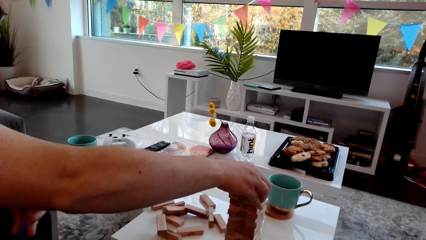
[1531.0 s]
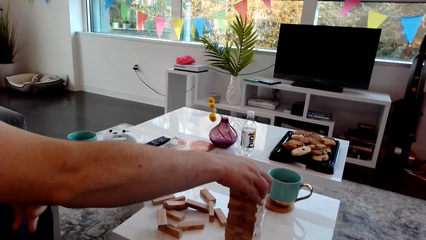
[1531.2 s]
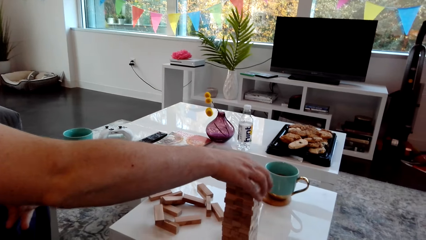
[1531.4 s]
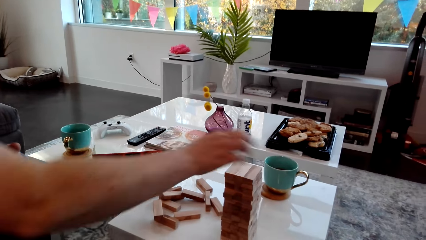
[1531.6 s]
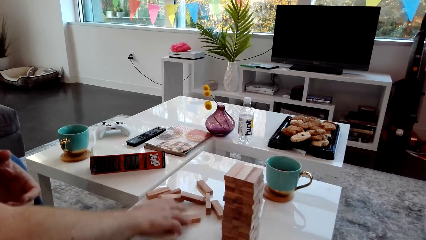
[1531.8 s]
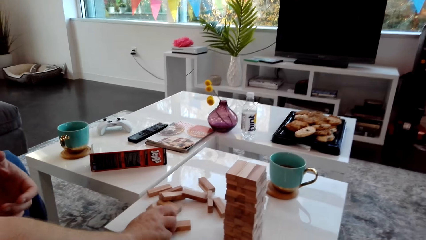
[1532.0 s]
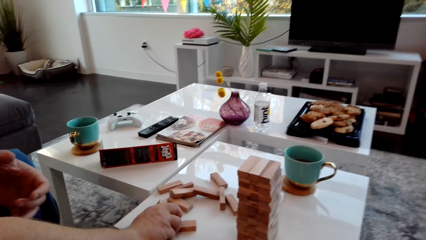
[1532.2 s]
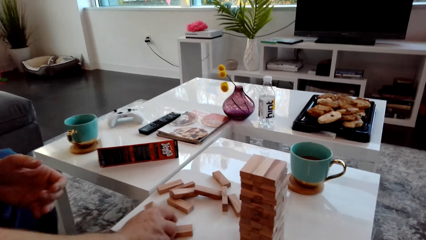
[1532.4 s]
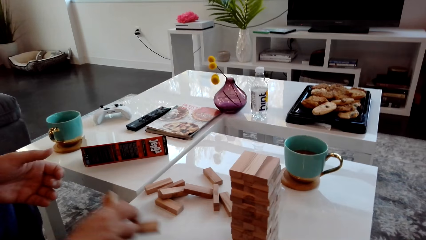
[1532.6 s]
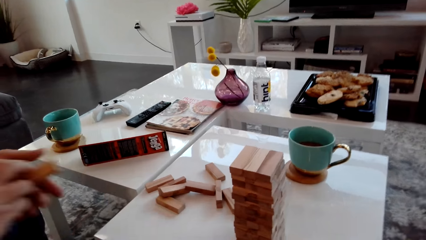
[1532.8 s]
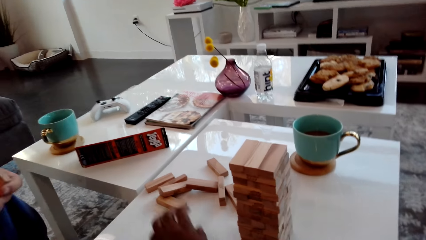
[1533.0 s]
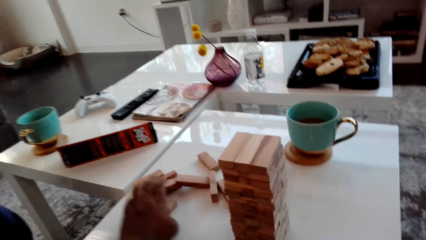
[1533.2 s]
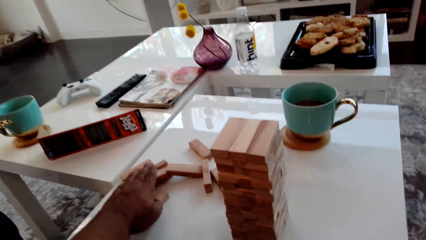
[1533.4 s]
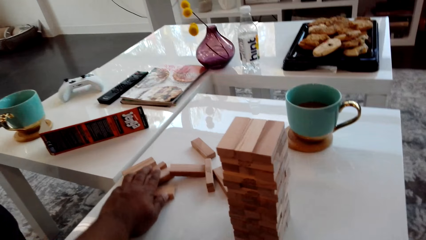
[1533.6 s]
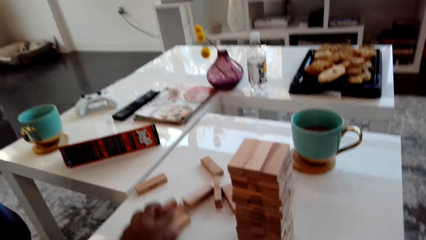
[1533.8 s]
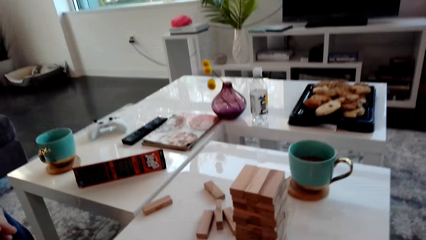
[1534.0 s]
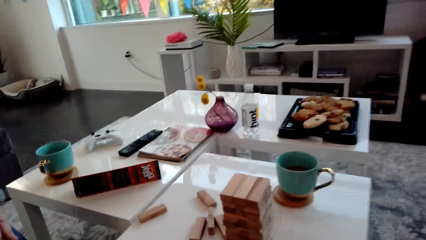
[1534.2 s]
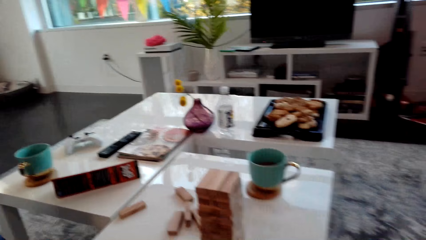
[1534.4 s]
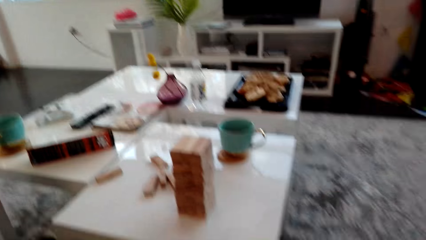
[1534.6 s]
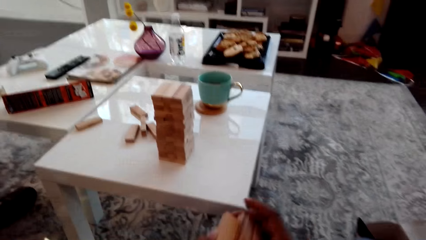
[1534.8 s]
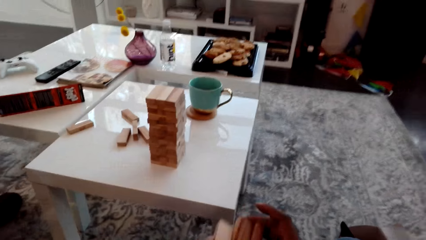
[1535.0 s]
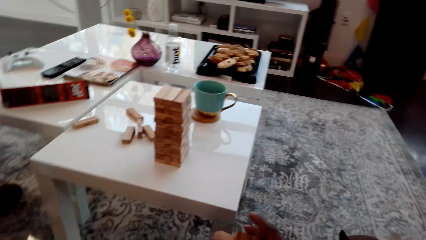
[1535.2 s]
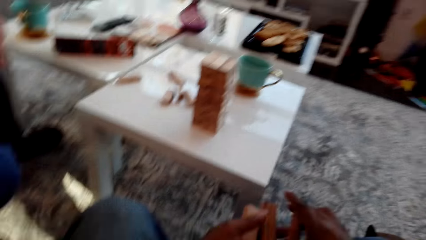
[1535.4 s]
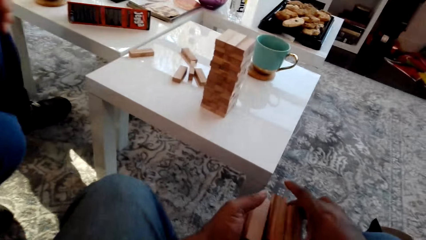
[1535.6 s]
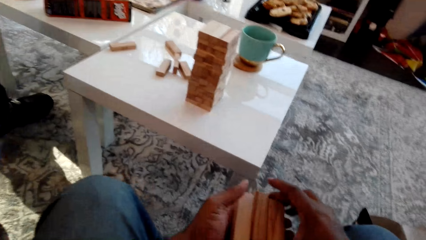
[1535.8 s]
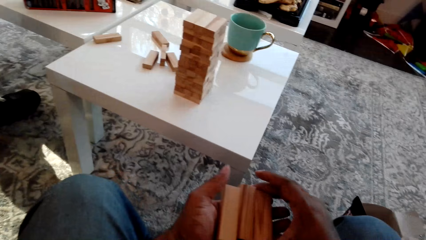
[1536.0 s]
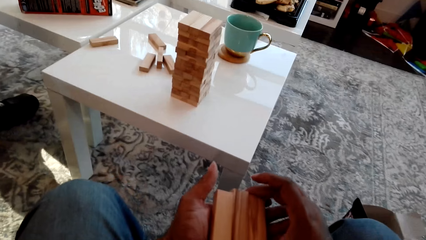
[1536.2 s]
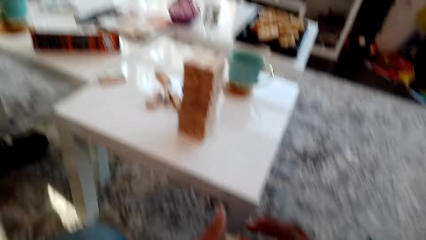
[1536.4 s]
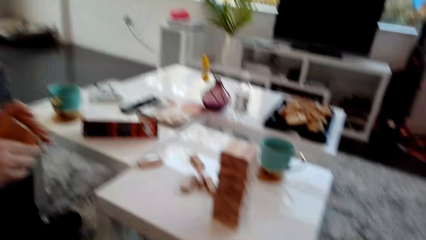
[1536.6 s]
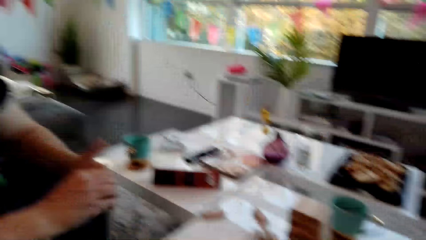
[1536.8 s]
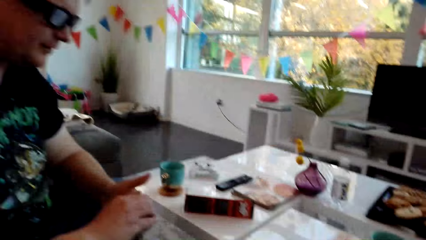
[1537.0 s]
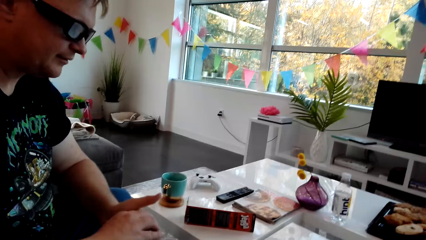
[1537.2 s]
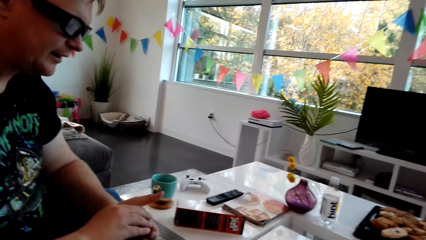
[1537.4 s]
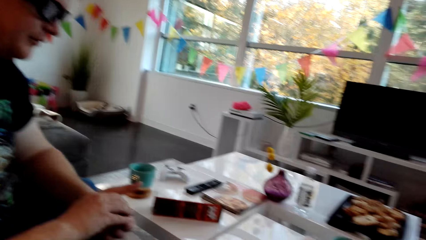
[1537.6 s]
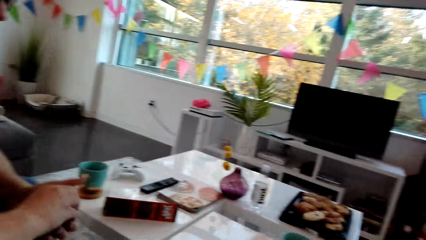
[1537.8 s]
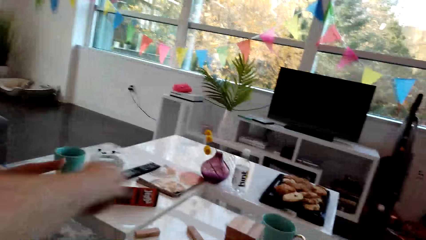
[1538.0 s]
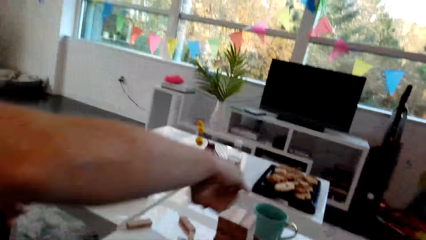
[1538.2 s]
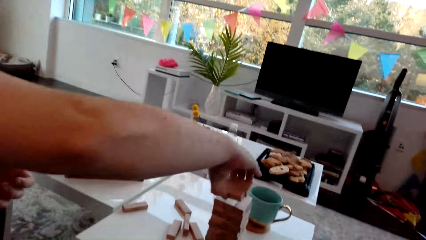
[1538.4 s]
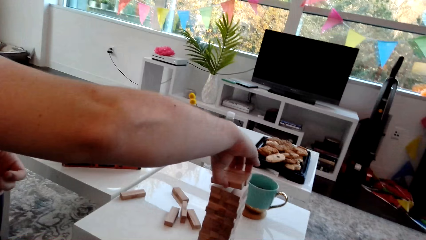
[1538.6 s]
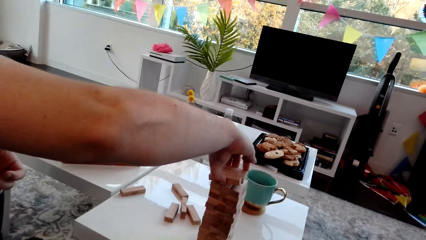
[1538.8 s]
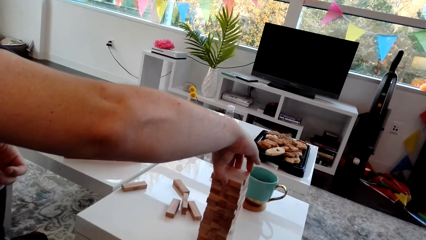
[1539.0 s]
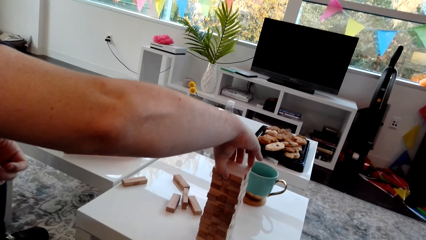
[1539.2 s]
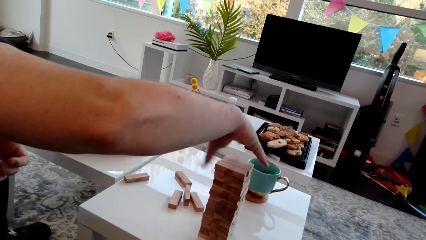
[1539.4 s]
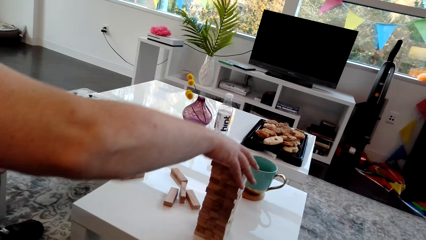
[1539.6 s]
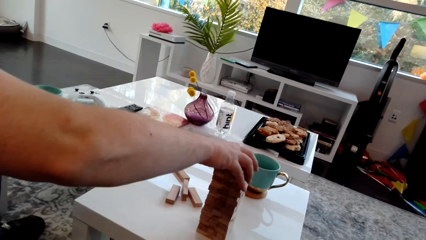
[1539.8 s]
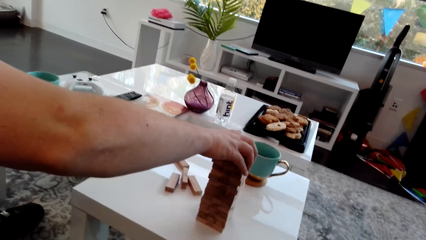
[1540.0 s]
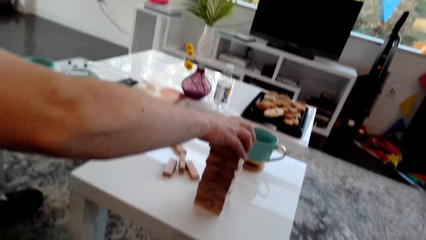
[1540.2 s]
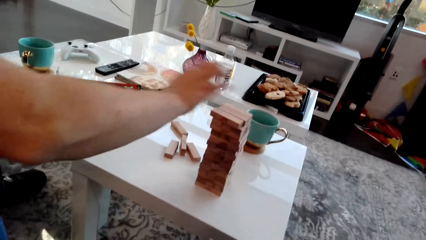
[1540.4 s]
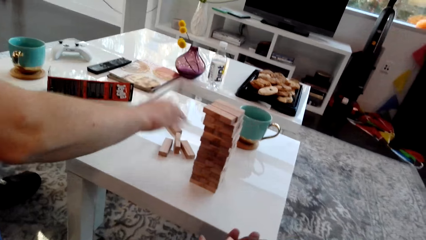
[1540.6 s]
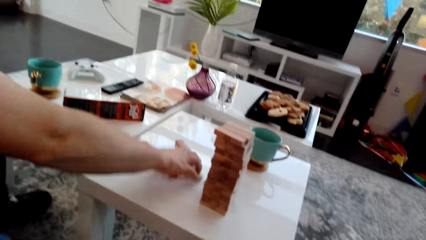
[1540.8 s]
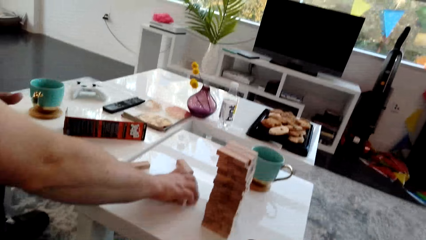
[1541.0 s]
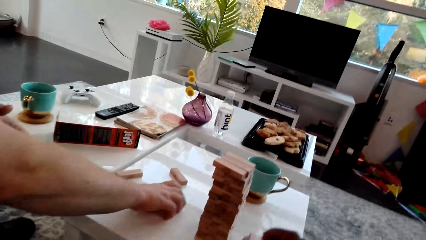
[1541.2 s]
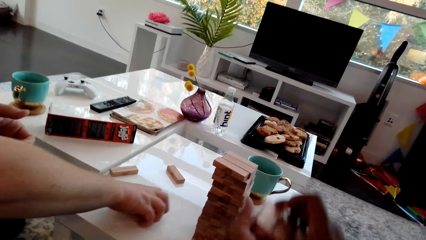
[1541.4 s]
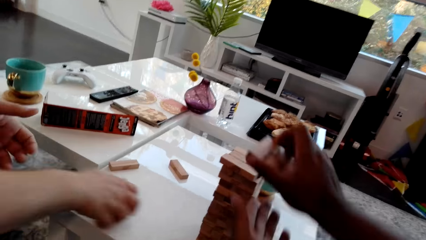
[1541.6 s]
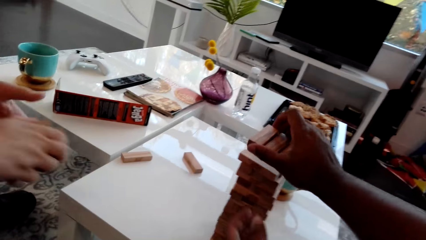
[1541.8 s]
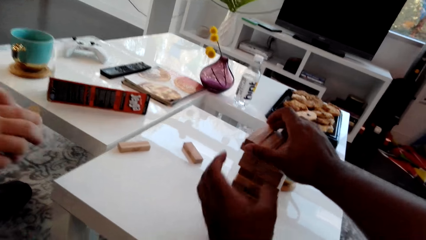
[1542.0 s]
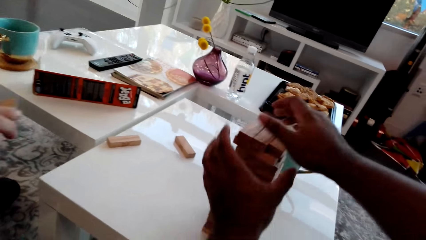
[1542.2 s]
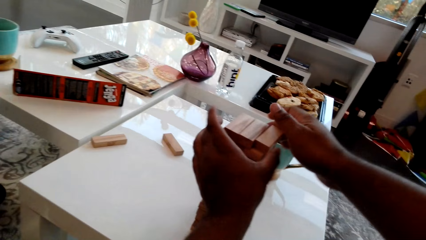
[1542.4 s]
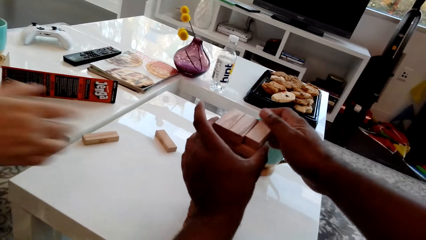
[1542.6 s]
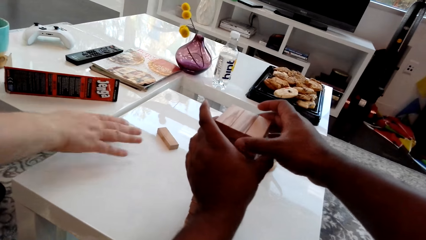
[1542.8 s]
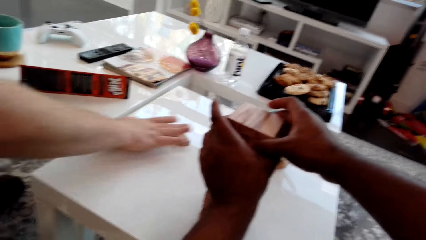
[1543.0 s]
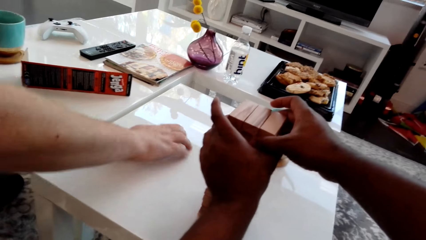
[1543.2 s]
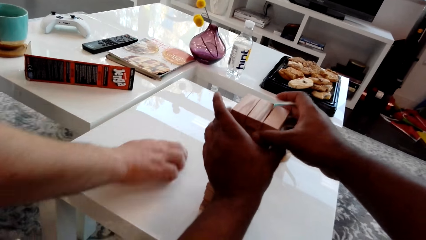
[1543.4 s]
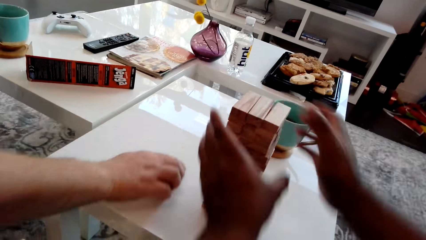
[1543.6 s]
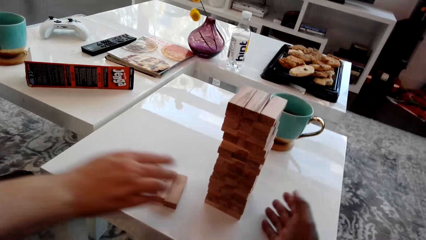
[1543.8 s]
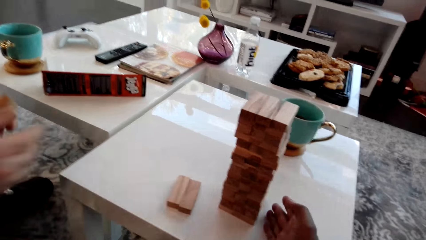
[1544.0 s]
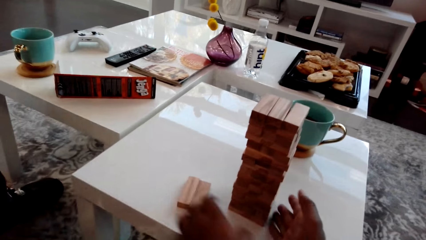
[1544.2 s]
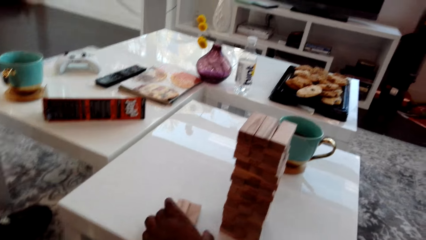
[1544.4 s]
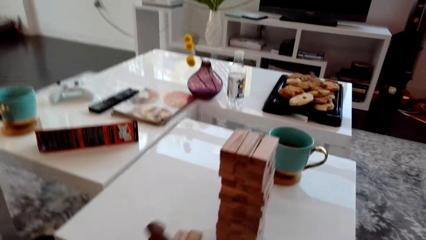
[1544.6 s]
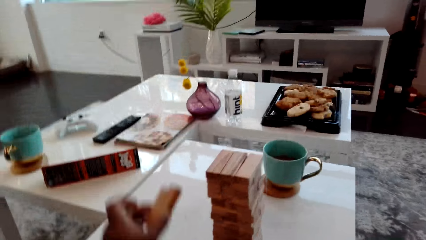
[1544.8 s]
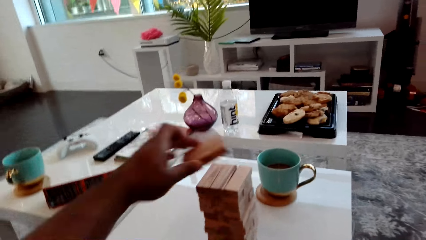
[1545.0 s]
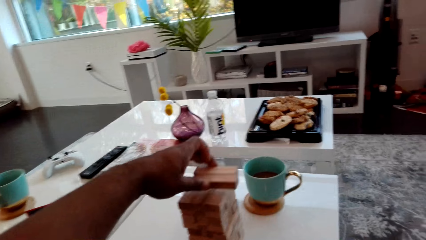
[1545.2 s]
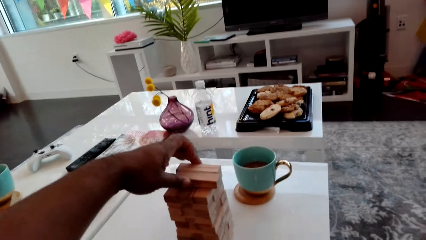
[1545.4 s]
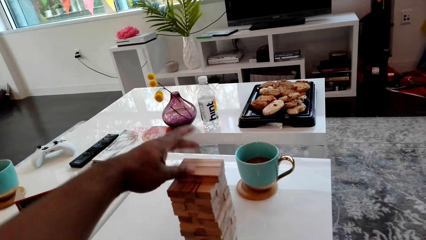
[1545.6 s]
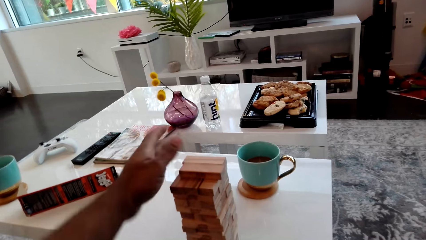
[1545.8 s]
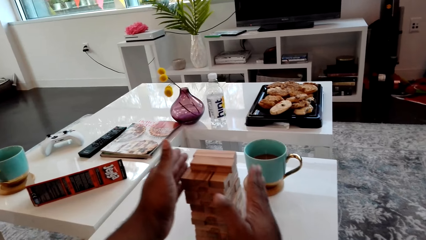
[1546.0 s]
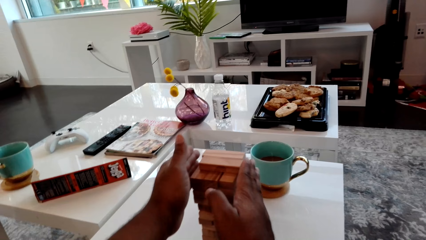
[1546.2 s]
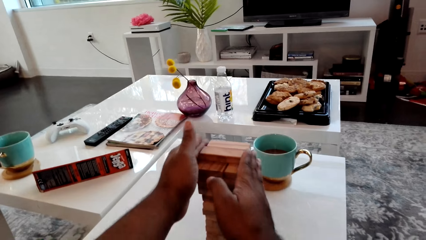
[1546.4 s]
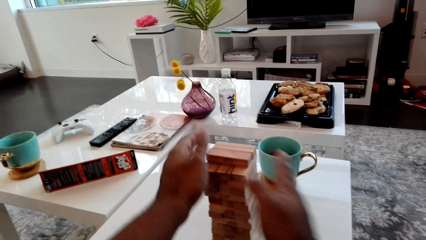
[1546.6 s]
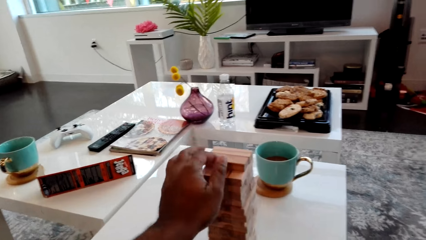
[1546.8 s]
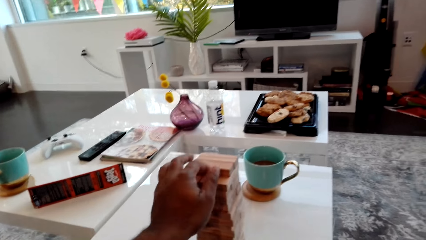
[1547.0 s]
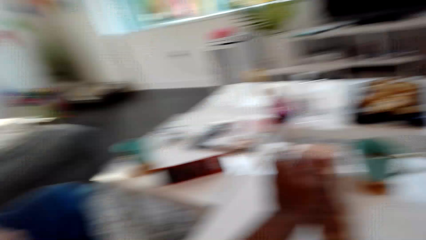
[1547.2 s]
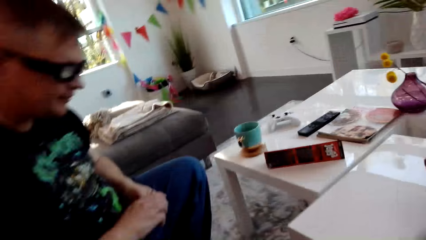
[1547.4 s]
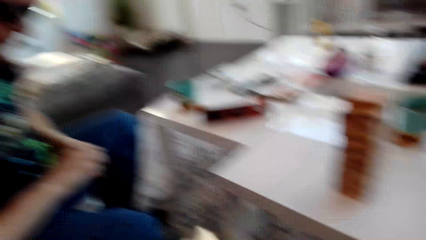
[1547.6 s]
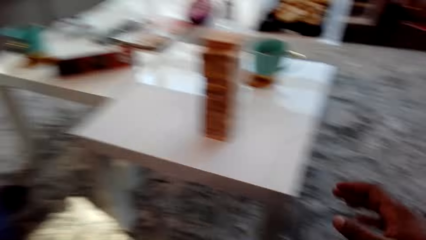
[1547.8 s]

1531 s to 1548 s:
The man arranges the blocks and picks the wooden block from the table. The camera wearer picks the wooden blocks from the table. They arrange the wooden blocks in the hand. They hold the blocks. The man arranges the wooden blocks in the hand and places the wooden blocks on the block tower. The man speaks to the camera wearer and holds the wooden block tower. The camera wearer places the wooden blocks on the block tower. They speak to the man. They arrange the wooden block tower. The man pushes the wooden blocks on the table and pulls the blocks. The camera wearer picks the wooden blocks from the table. They place the wooden blocks on the block tower. They arrange the wooden block tower.
